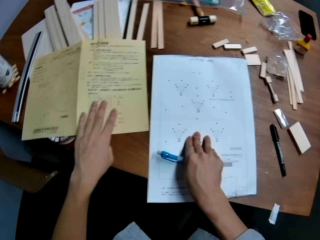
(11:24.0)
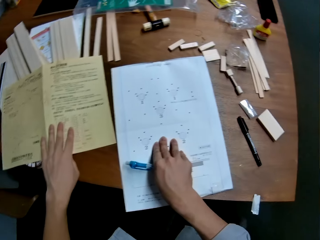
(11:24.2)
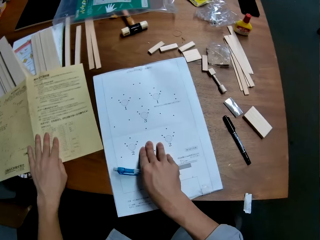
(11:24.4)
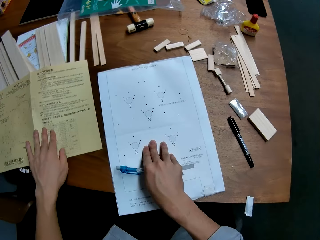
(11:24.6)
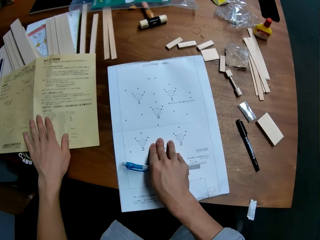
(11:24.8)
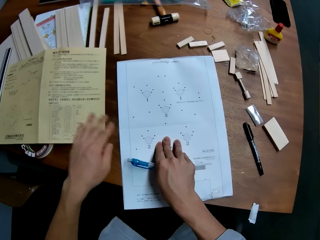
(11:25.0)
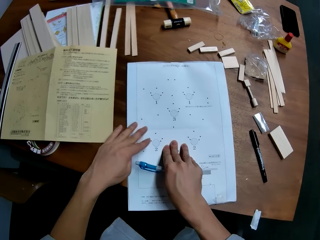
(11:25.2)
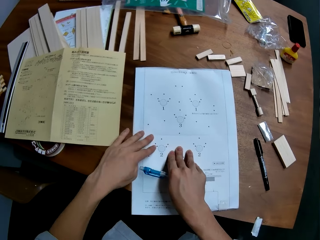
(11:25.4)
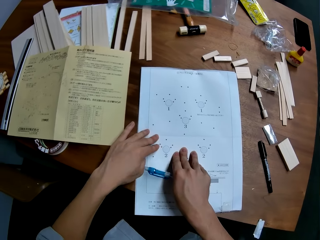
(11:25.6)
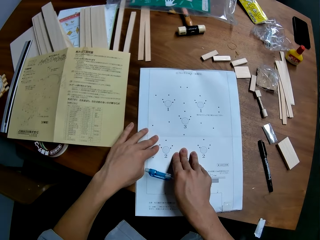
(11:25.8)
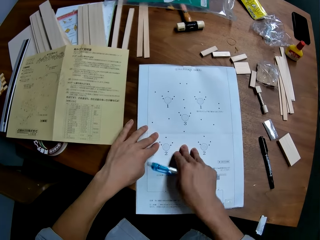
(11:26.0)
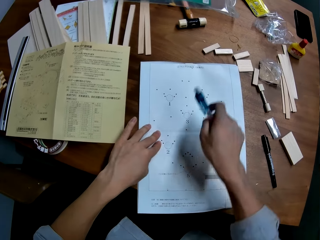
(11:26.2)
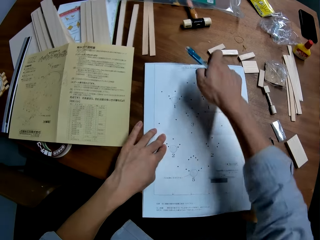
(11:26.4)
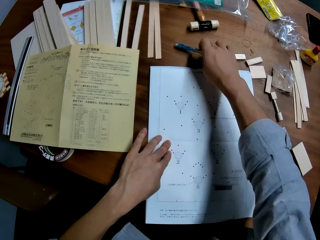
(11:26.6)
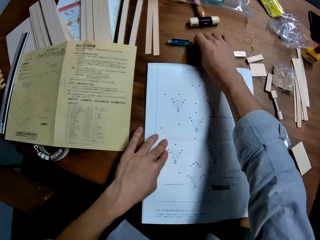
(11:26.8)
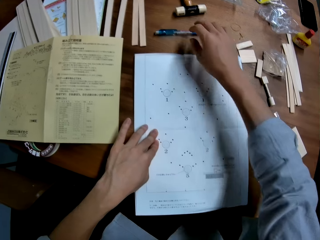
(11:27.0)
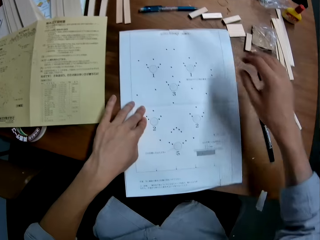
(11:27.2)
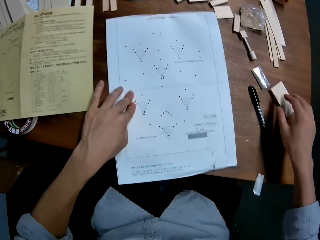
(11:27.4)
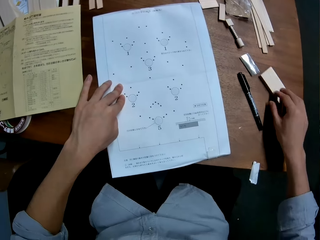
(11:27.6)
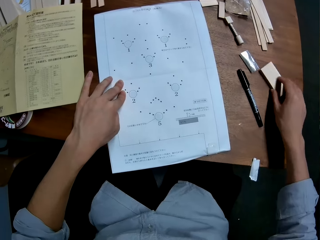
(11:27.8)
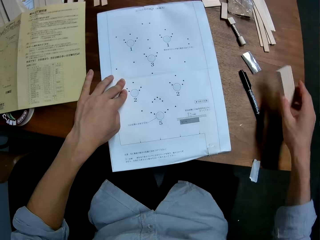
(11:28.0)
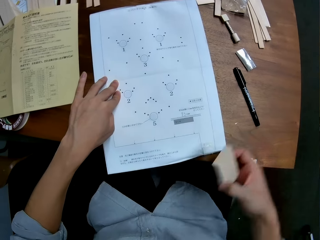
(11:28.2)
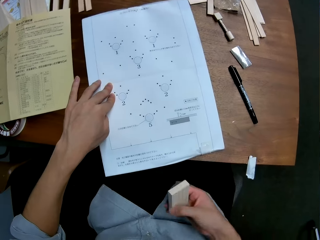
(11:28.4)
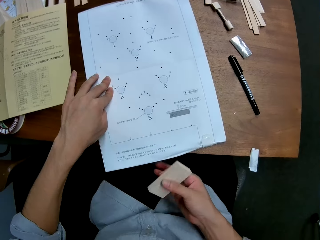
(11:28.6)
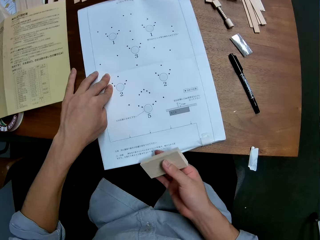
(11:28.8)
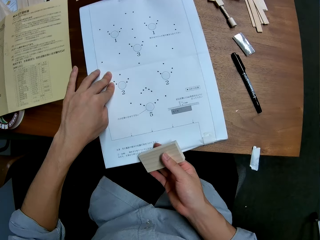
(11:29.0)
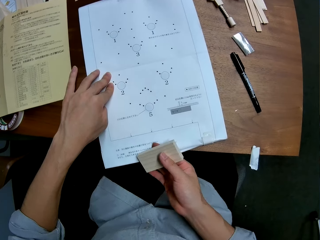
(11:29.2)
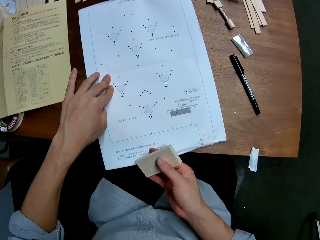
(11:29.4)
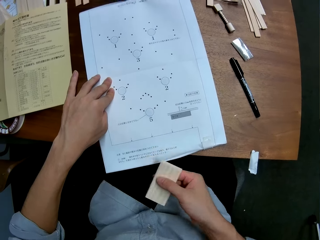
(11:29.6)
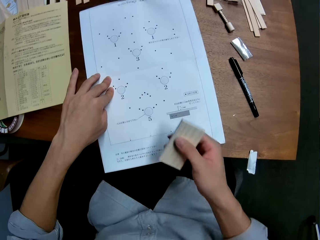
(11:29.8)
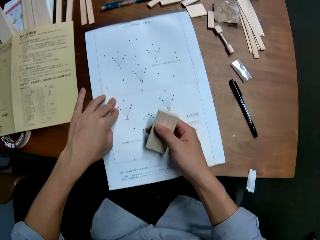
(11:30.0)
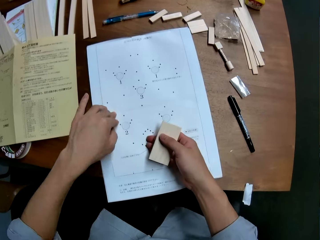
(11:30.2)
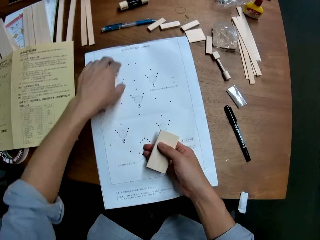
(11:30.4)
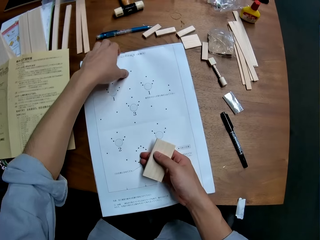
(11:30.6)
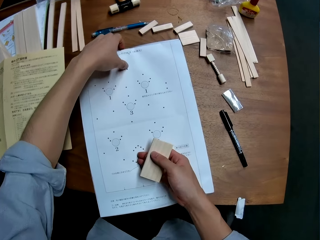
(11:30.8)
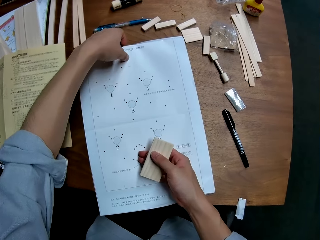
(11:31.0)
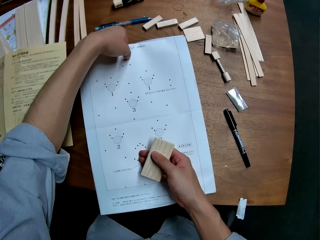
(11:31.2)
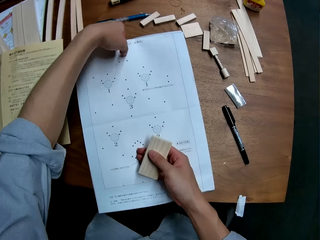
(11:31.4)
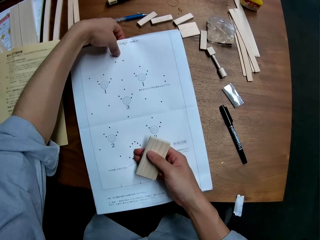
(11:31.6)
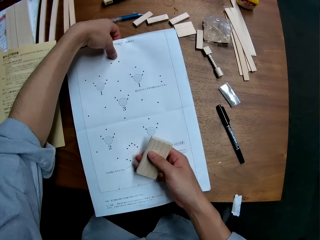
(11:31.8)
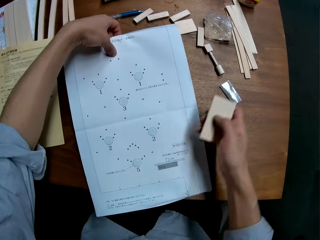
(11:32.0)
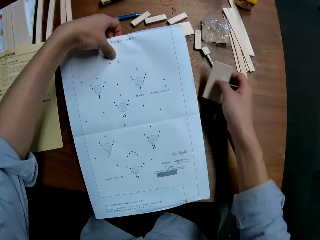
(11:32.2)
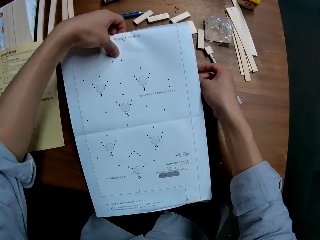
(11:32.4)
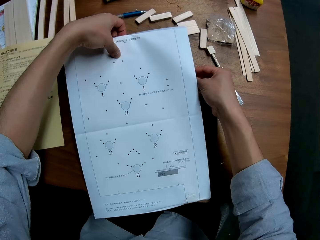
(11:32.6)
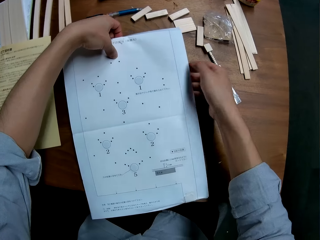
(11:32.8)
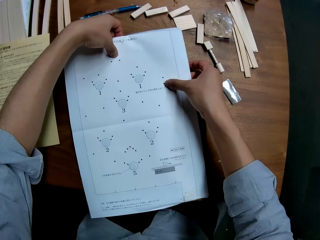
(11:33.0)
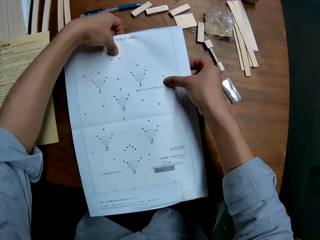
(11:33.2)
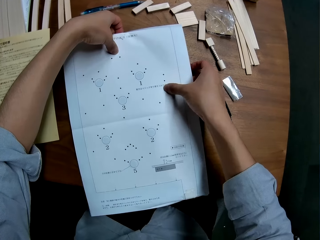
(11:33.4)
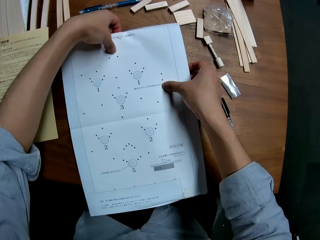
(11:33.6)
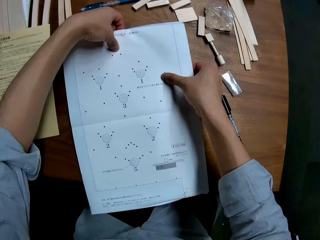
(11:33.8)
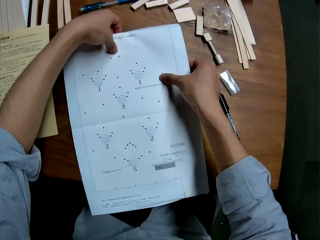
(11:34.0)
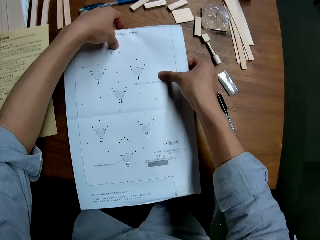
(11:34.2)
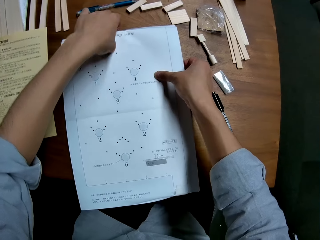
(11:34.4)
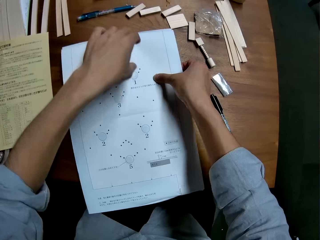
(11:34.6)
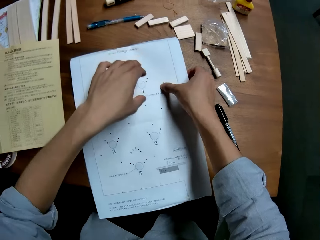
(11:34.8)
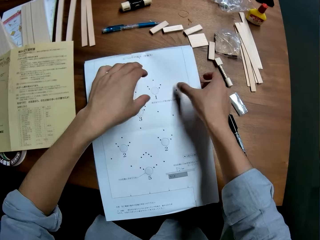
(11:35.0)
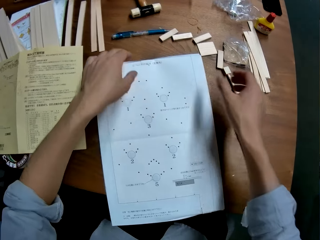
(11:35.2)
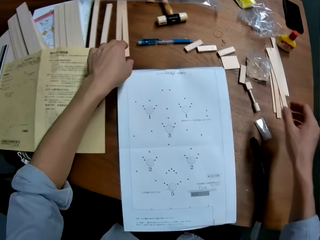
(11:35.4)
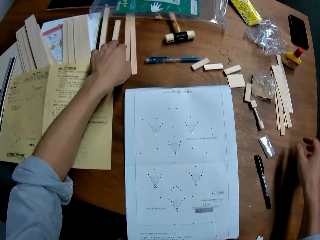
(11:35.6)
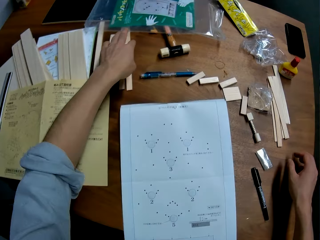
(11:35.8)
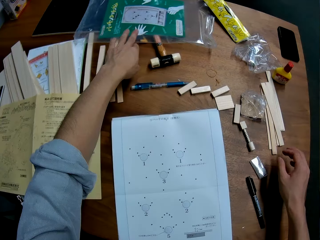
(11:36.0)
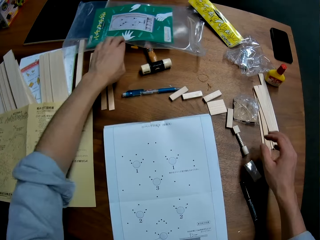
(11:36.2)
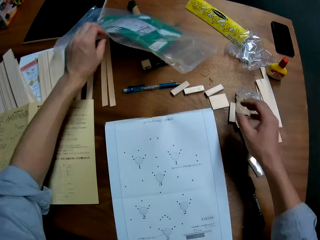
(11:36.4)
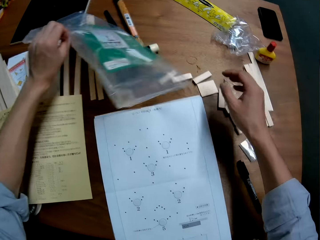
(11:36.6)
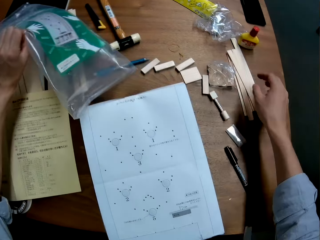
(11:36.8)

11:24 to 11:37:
The camera wearer adjusts the mechanical kit paper to the left side of the table. He touches the sketch paper. He places his left hand on the white technical drawing paper. He drops the blue construction pen on the table. He takes a wood piece from the right side of the table. He touches the white technical drawing paper with his right hand. He places his right hand on the white technical drawing paper. He raises the white technical drawing paper with his left hand. He holds the sketch paper. He places the wood piece beneath the white technical drawing paper. He sets the wood piece under the white technical drawing paper. He touches the sketch paper. He raises a nylon on the left side of the table.

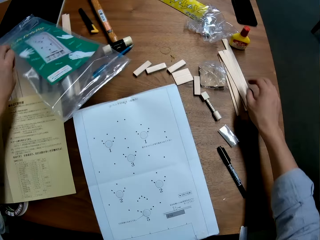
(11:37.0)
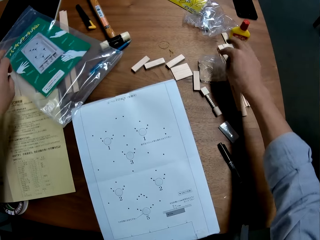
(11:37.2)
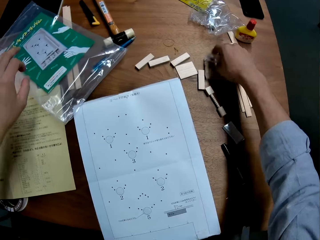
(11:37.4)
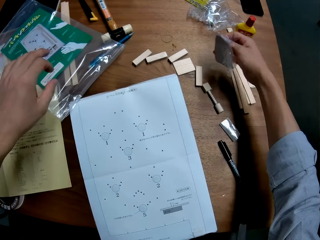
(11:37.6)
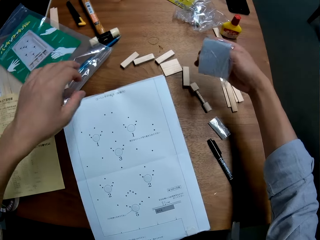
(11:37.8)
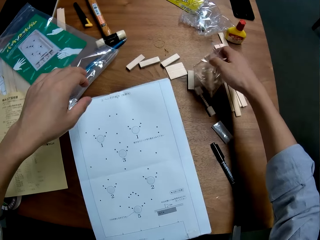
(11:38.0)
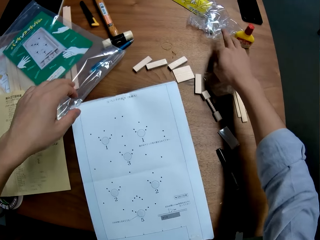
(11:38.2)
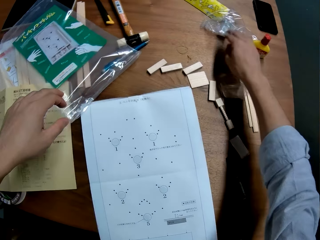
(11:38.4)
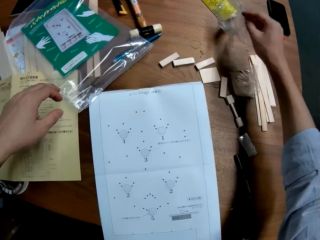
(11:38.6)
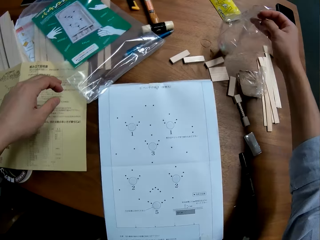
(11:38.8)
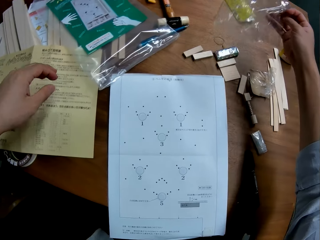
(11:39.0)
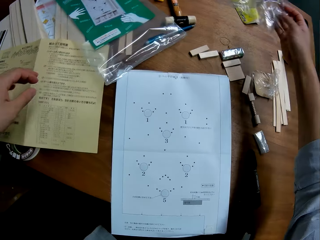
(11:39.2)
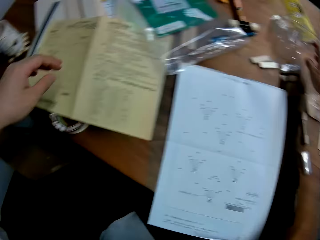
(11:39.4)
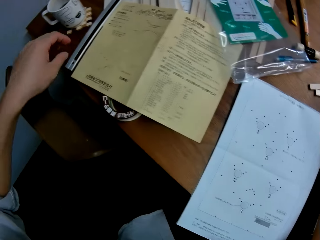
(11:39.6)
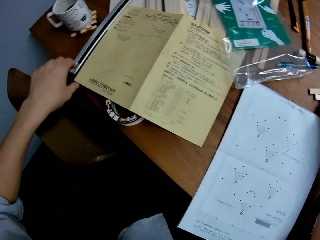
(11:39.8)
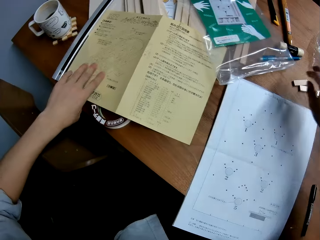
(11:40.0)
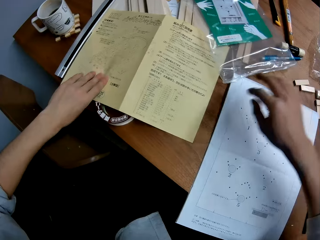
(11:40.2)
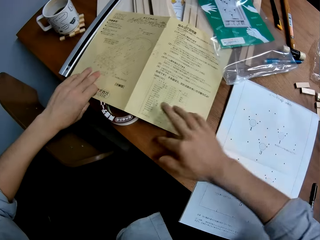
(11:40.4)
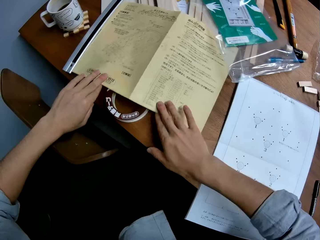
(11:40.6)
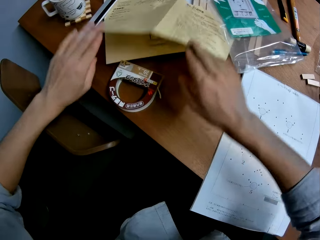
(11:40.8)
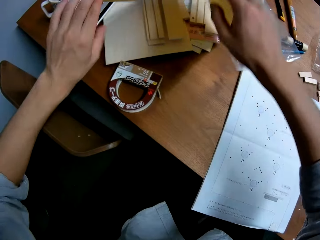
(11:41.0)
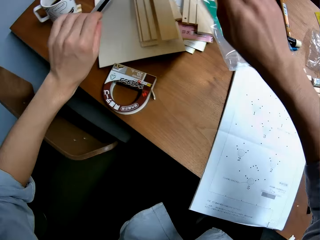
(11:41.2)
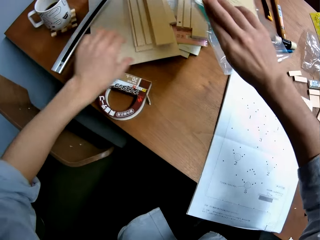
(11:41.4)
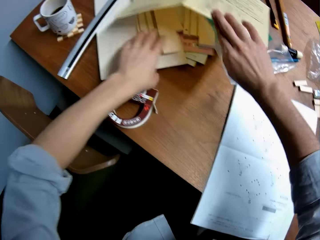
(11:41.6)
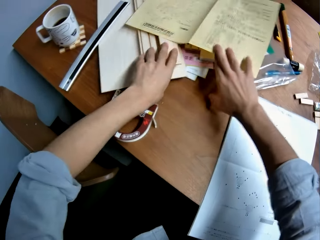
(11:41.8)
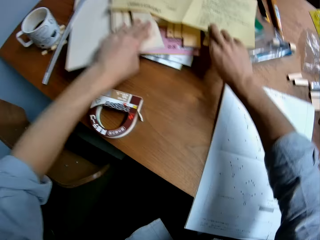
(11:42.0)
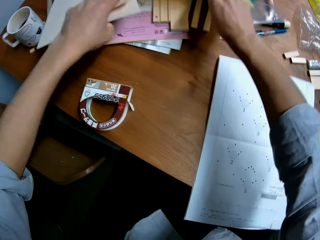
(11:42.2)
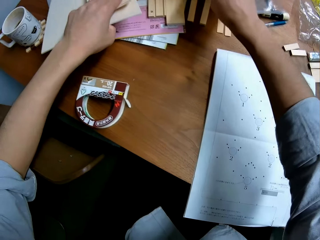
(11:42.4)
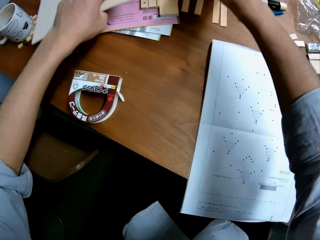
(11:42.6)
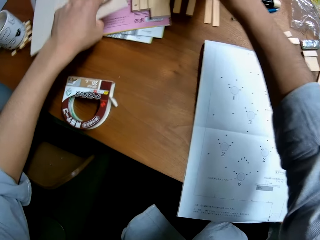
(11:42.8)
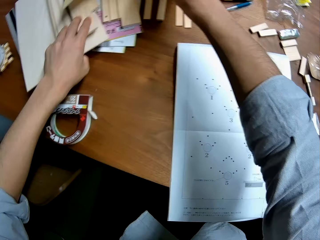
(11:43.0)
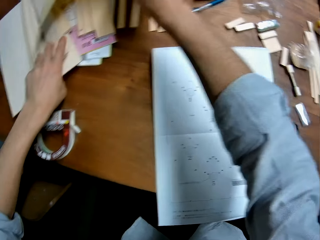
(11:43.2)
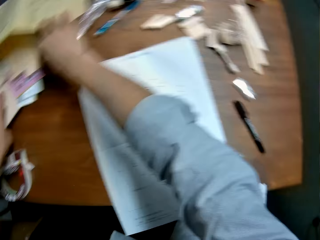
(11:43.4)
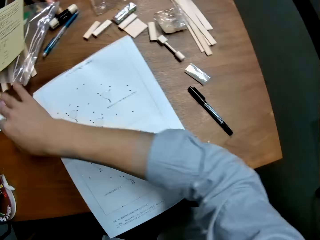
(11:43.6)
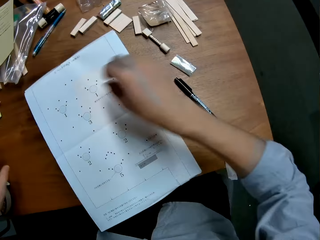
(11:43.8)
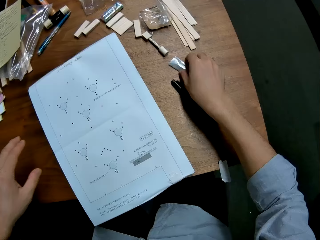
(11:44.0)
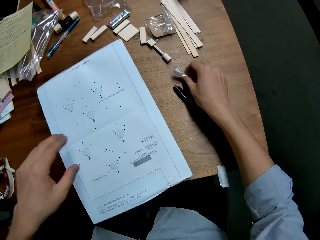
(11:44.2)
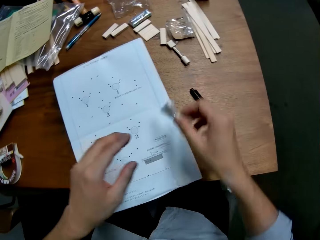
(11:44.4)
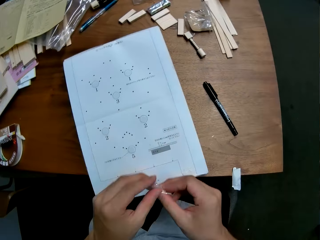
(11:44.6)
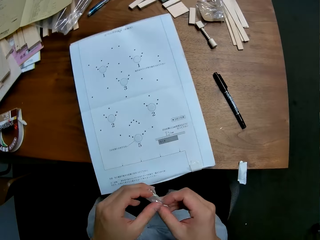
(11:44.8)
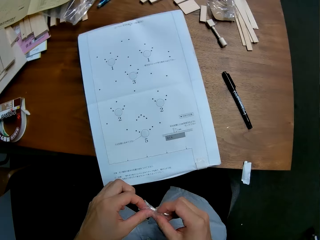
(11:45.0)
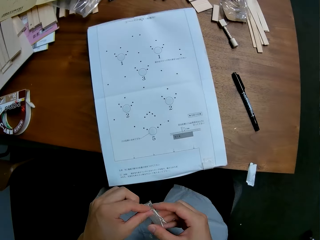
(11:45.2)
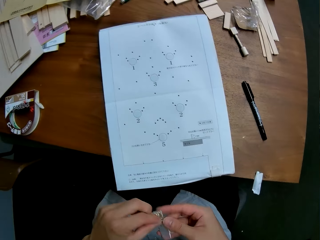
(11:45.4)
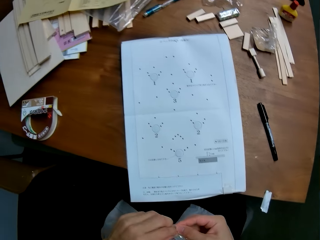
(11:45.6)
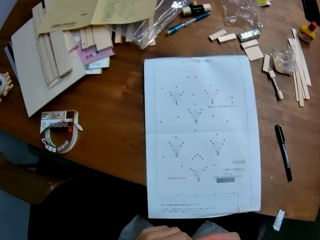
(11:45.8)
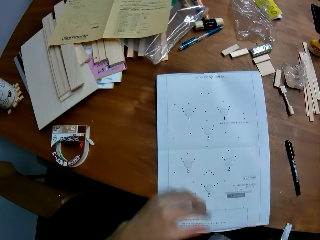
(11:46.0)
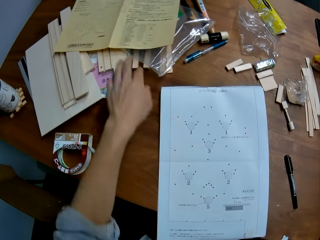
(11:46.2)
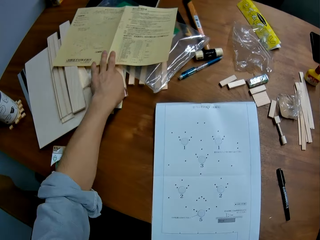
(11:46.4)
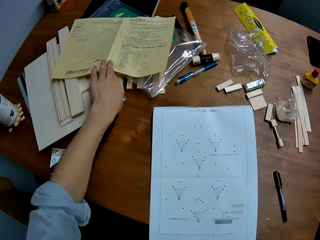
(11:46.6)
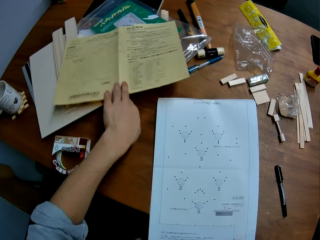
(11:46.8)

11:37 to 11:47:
The camera wearer drops the nylon on the table. He picks up a nylon pack or piece of paper from the table. He drops the nylon pack on the table. He picks another nylon on the table. He drops the nylon on the table. He touches the mechanical kit paper. He raises the mechanical kit paper. He lifts the sketch paper up. He raises the wood pieces beneath the mechanical kit paper. He puts down the sketch paper. He touches the piece of wood. He drops the wood pieces on the table. He drops the mechanical kit paper on the table. He picks up a nylon containing nails from the table. He takes mask tape. He unwraps the nylon with his hands. He pulls the mechanical kit paper close to the white technical drawing paper.
